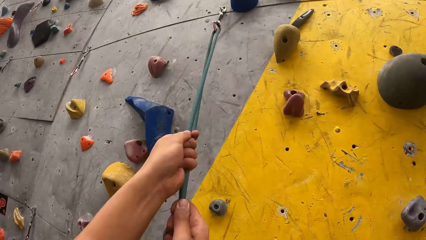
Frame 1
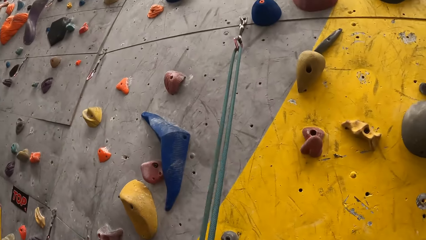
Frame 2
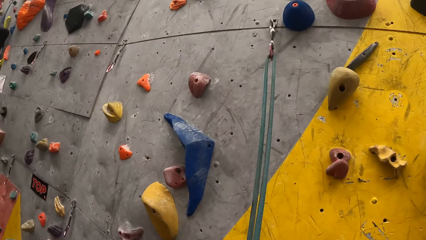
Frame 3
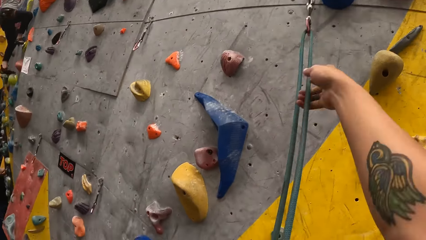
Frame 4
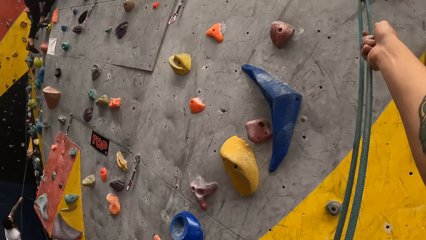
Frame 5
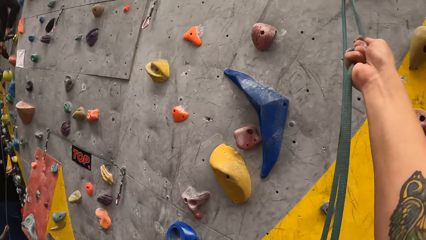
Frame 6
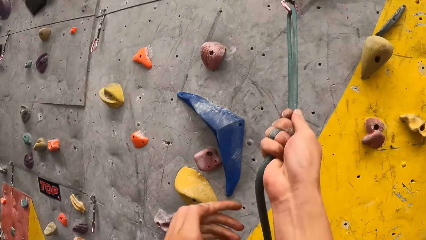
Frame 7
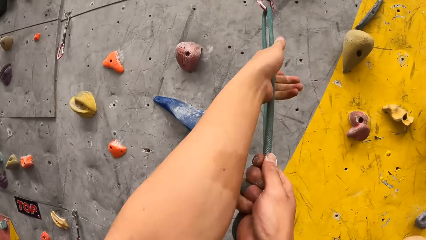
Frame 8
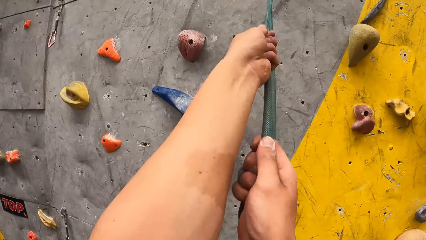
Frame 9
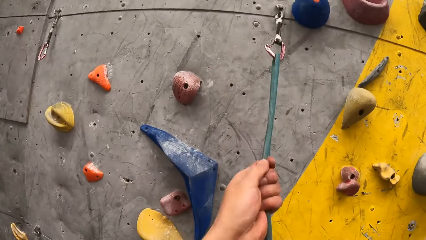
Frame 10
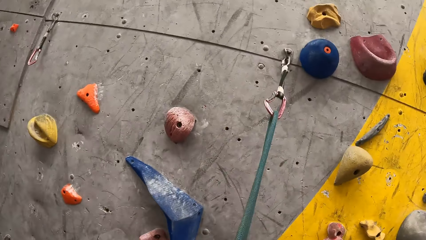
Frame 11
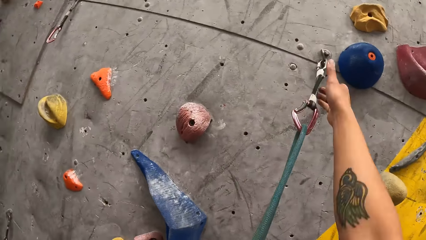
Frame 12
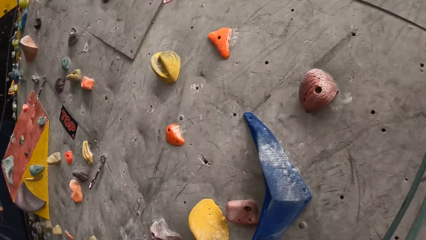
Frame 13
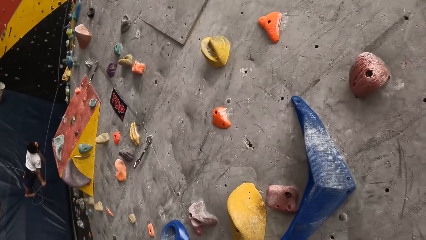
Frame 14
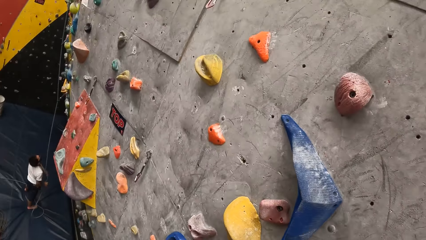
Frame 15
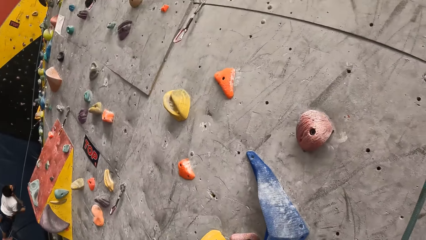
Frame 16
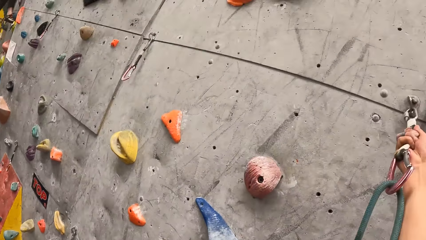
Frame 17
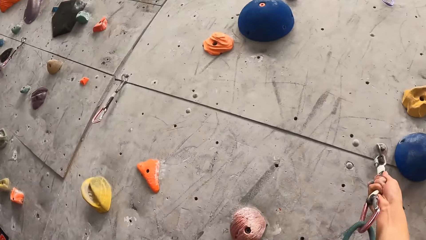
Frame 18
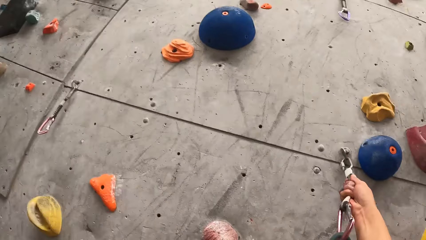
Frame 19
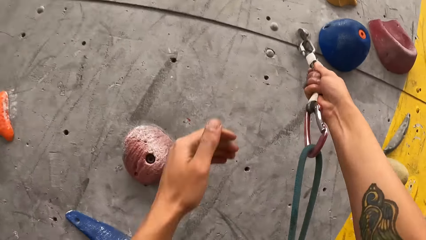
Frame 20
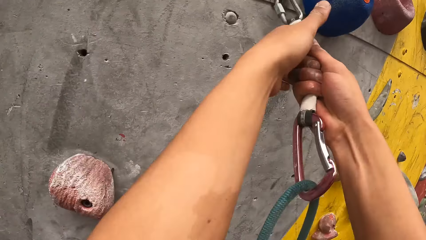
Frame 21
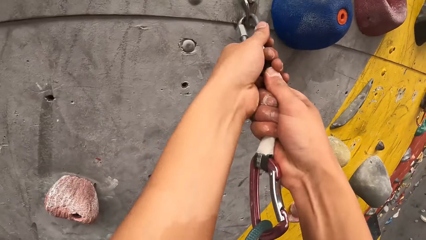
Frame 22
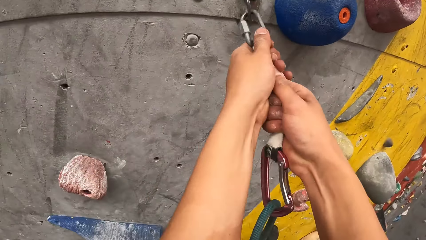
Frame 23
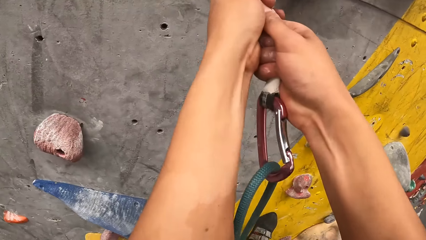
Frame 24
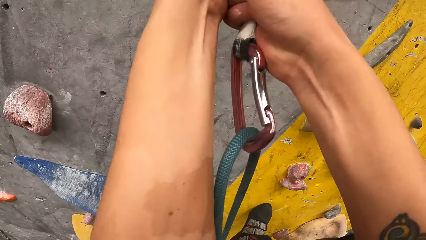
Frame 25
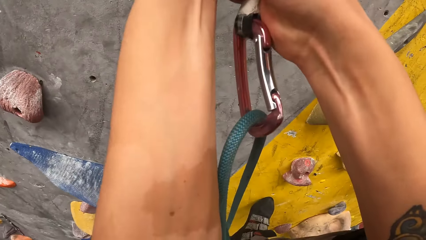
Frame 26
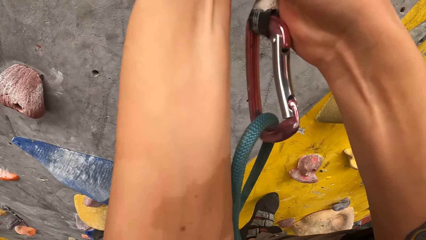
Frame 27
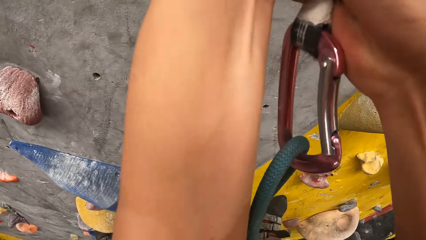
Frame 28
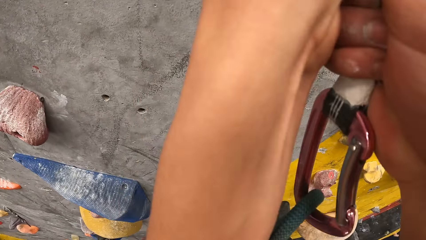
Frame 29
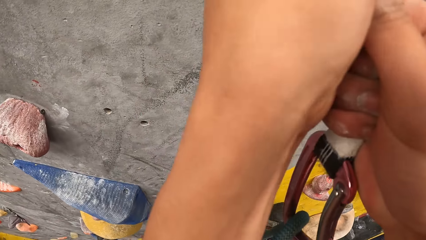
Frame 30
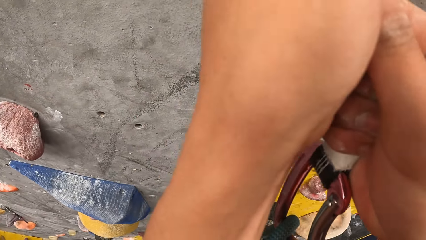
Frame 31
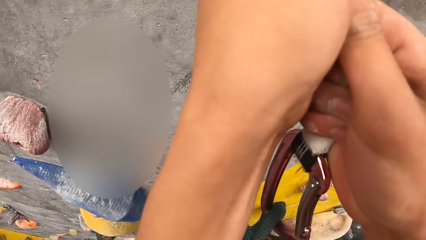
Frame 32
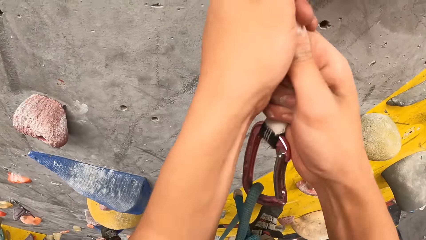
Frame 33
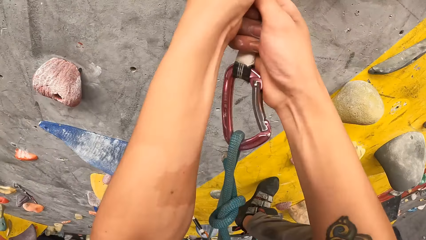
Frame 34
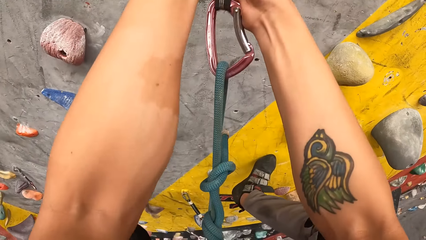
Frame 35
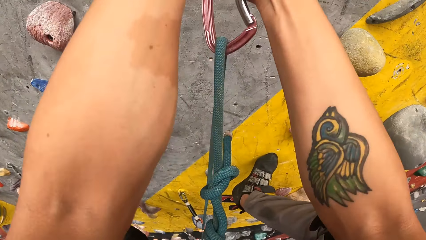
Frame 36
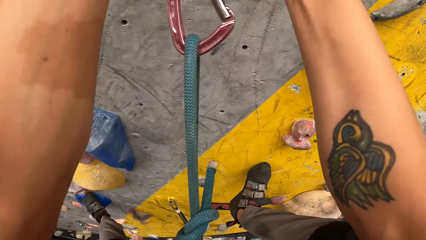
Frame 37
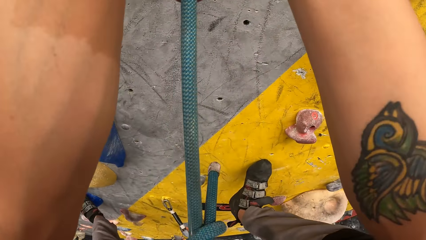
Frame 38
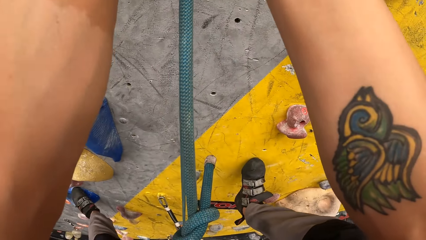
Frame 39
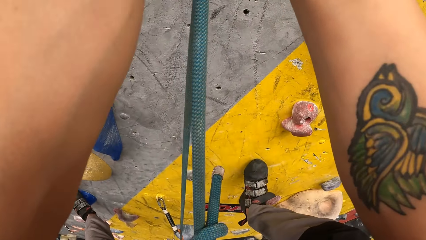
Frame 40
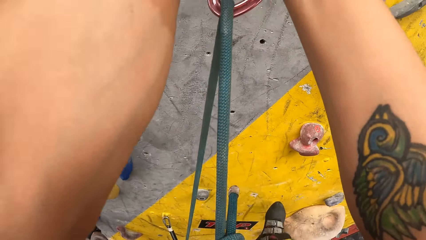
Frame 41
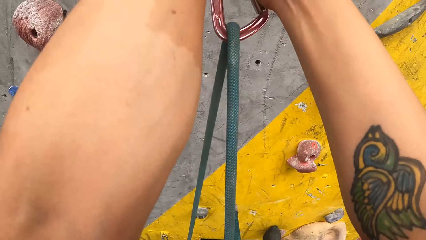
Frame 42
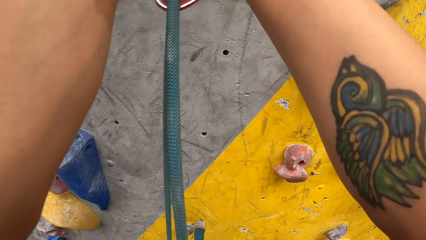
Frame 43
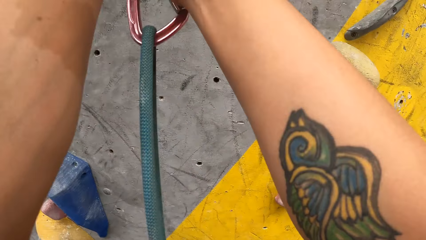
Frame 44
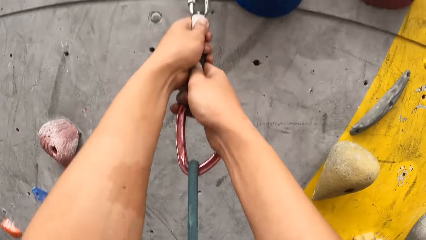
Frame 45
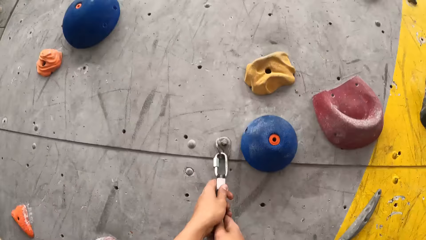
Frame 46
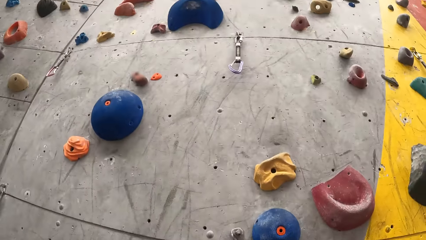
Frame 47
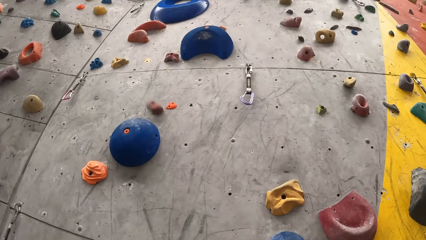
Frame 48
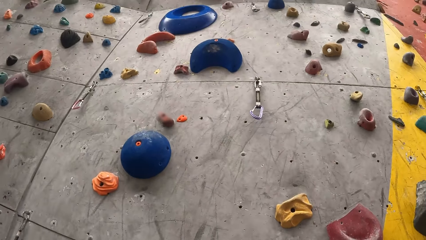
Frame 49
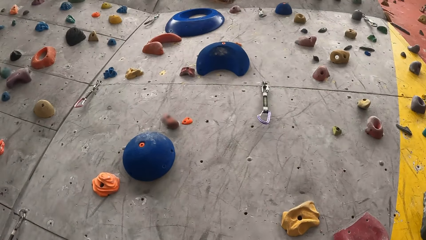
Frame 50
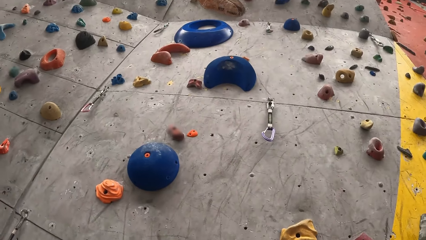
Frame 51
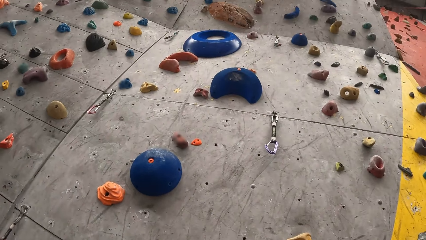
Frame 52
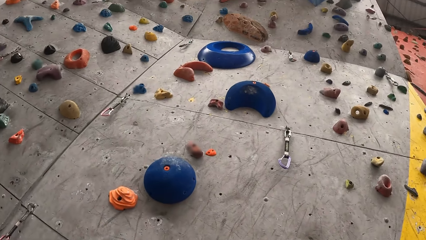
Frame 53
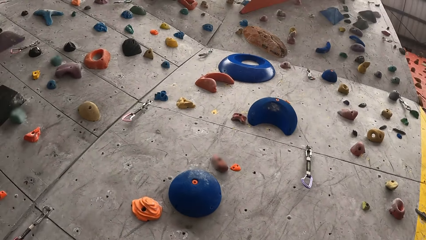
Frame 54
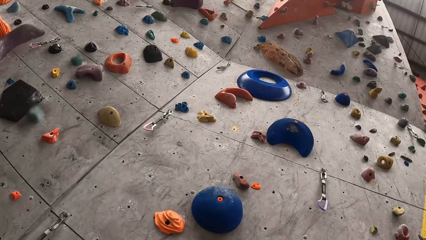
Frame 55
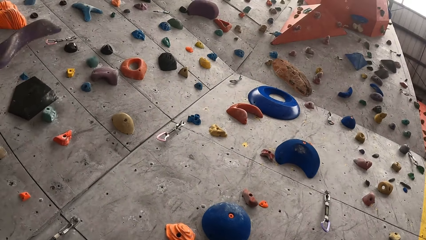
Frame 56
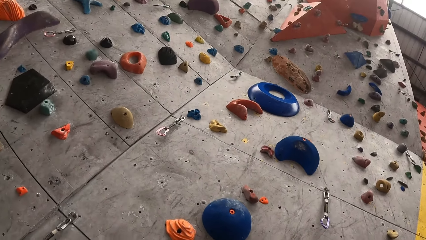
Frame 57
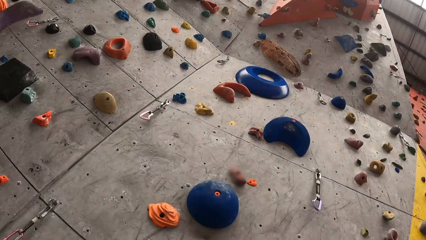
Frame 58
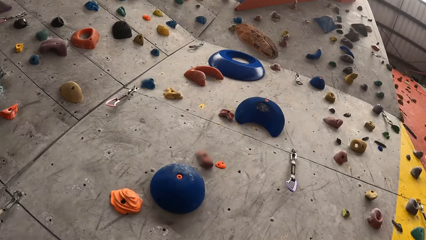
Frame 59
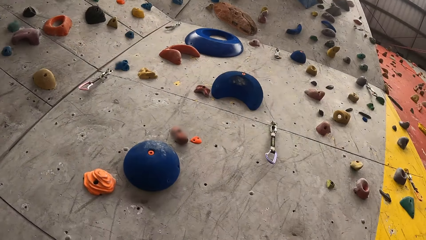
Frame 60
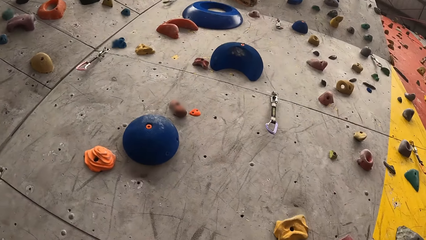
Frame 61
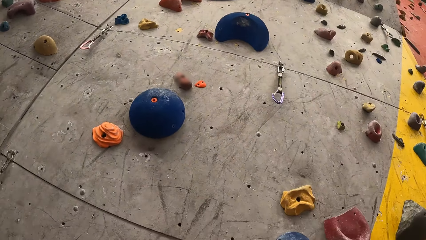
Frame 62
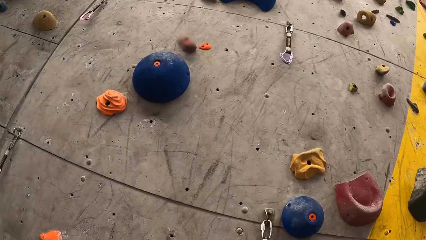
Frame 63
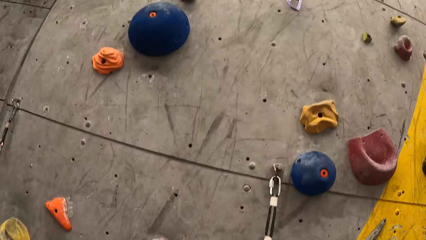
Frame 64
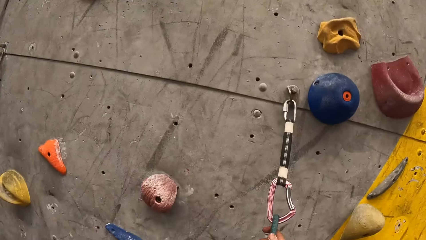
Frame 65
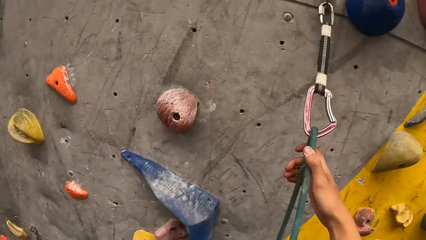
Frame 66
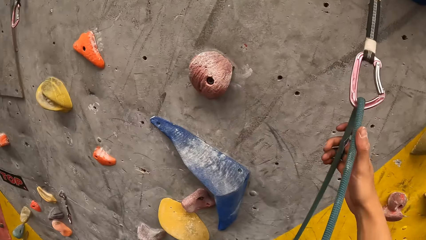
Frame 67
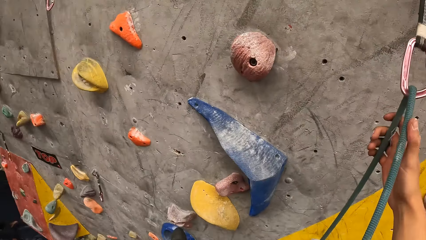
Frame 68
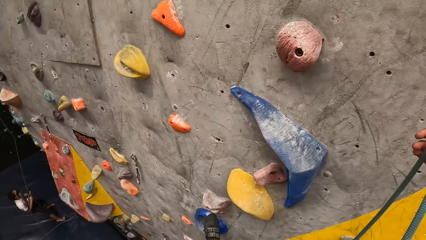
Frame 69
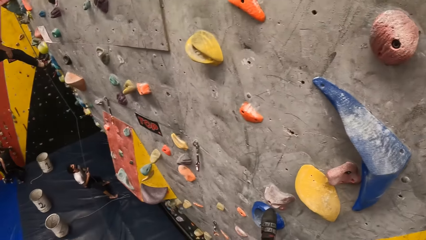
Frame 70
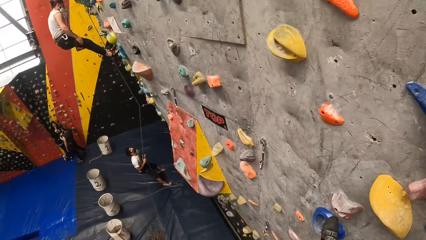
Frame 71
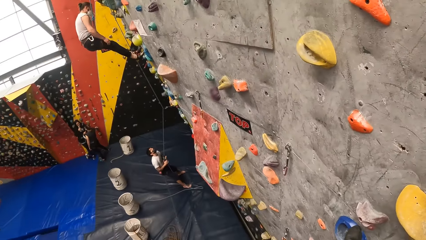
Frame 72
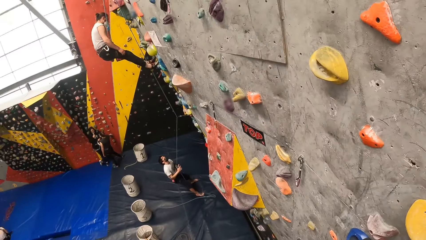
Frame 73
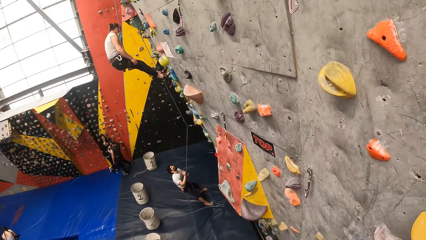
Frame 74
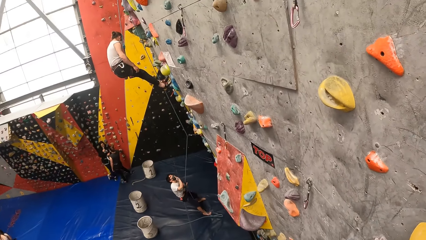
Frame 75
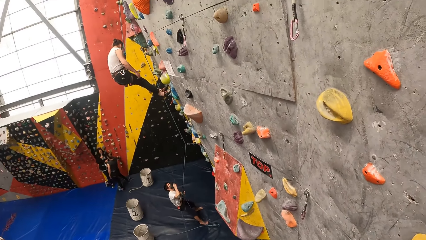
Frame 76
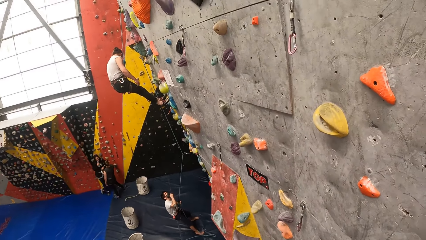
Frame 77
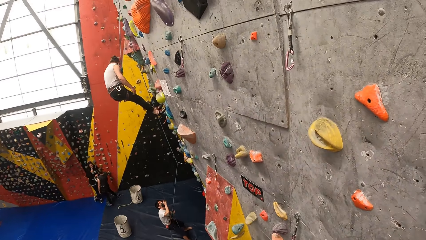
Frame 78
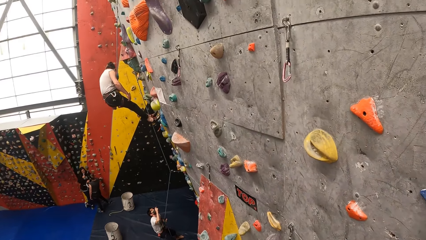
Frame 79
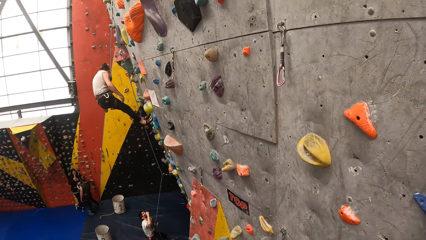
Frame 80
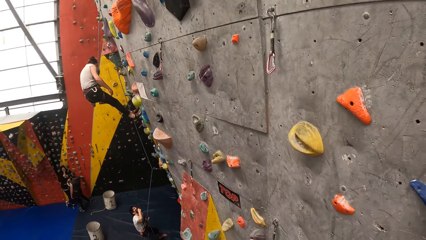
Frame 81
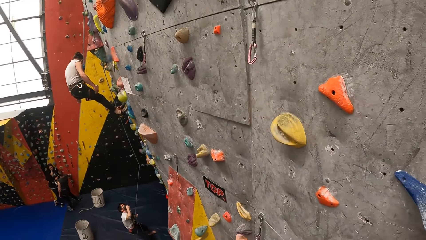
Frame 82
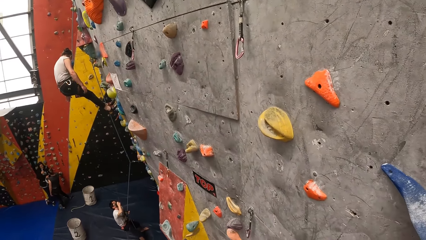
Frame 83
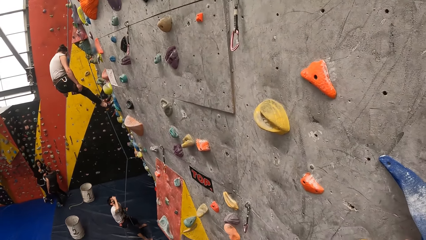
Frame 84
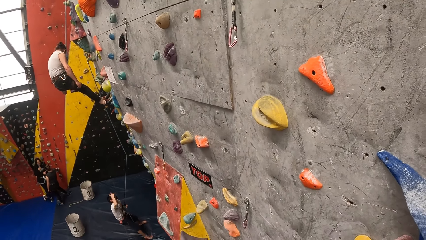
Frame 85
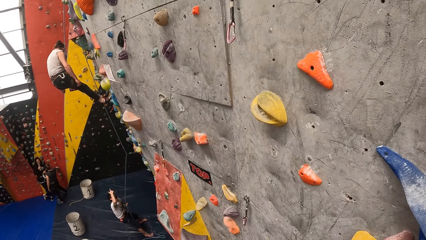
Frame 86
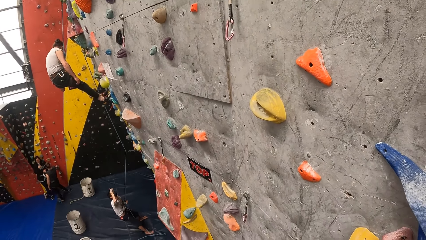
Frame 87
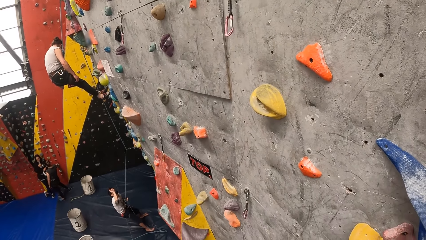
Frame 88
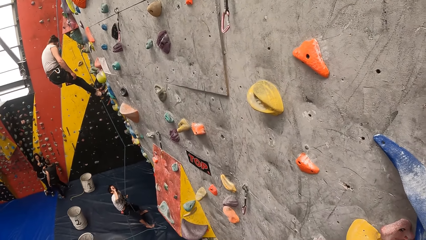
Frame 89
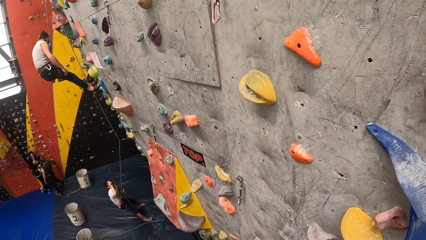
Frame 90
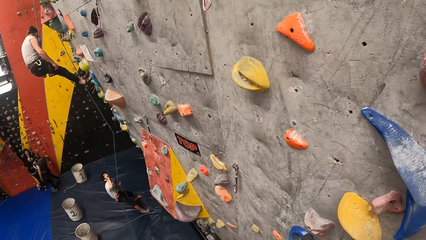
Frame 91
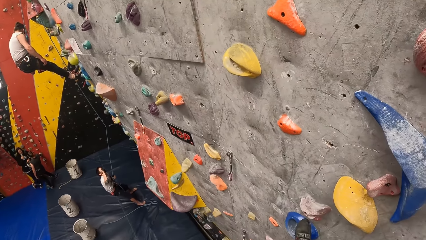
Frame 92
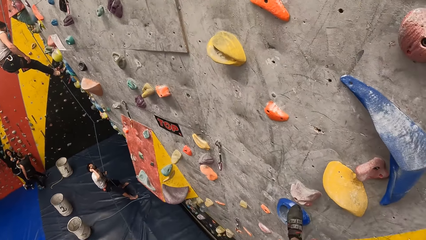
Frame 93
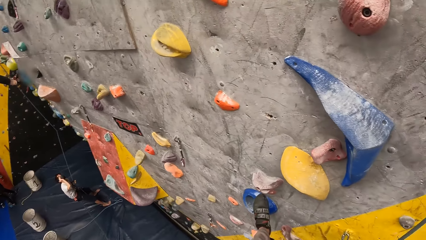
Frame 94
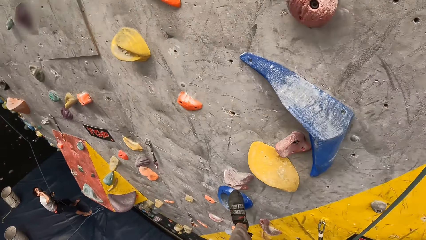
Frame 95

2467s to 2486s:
The camera wearer climbs the rock. They look around the room. A man looks at another man. The other man talks to the first man.
